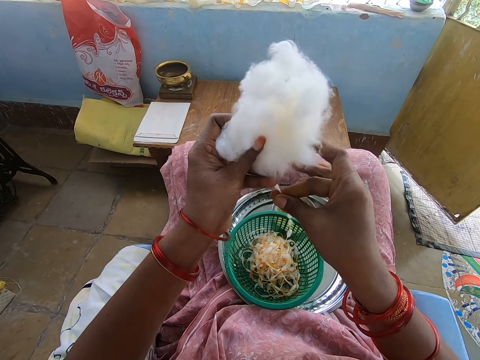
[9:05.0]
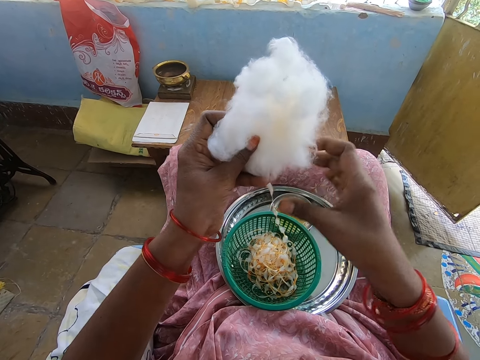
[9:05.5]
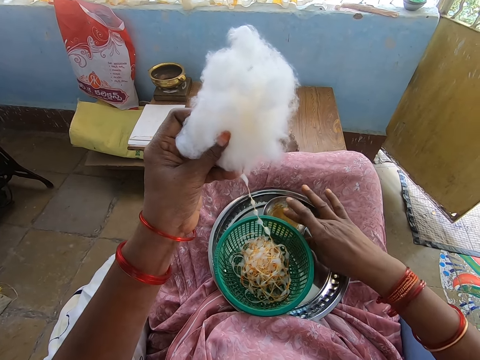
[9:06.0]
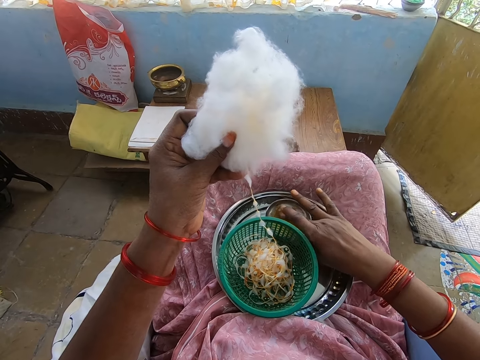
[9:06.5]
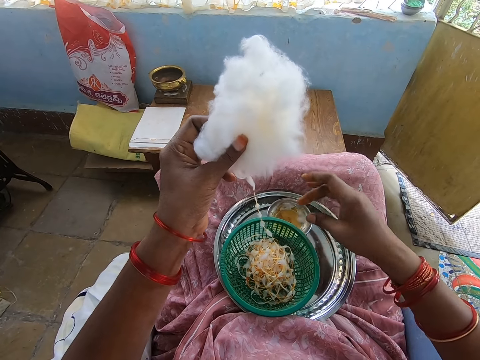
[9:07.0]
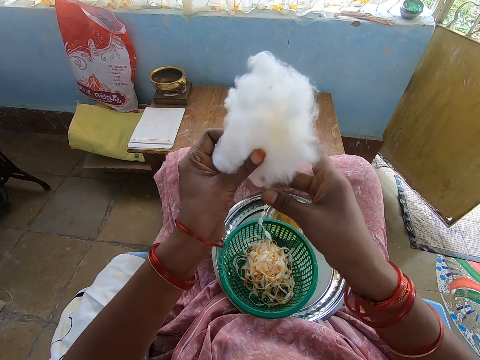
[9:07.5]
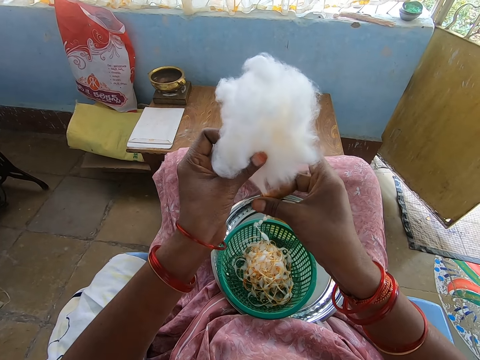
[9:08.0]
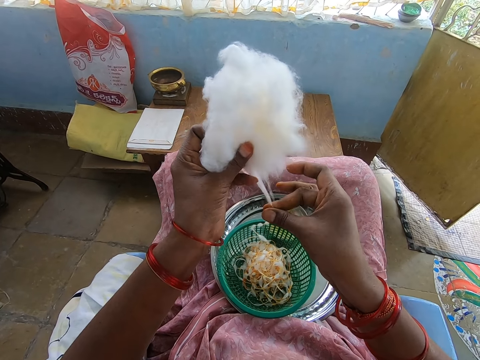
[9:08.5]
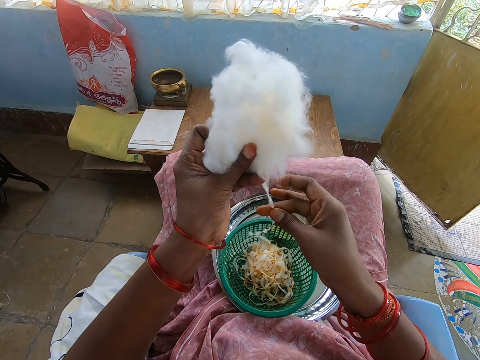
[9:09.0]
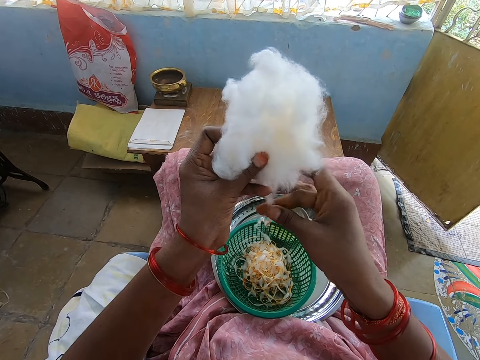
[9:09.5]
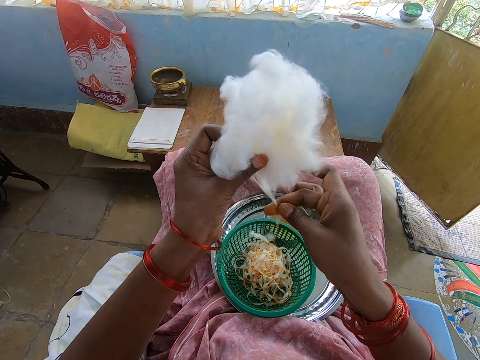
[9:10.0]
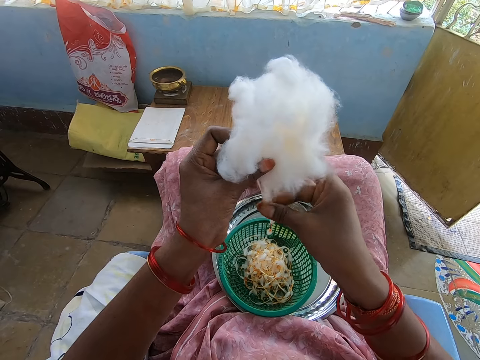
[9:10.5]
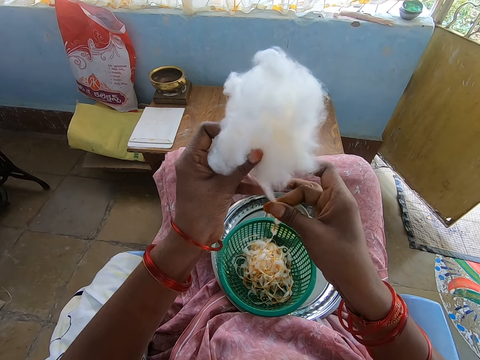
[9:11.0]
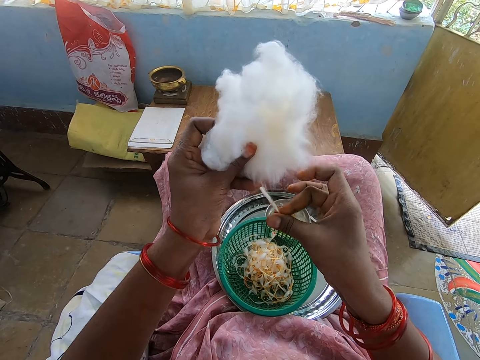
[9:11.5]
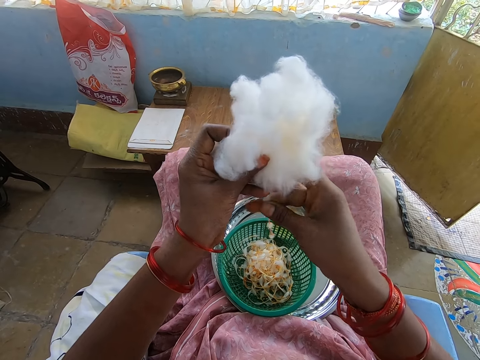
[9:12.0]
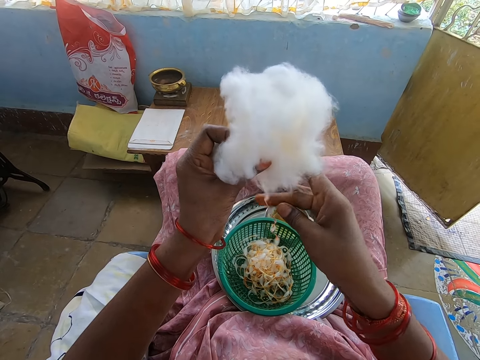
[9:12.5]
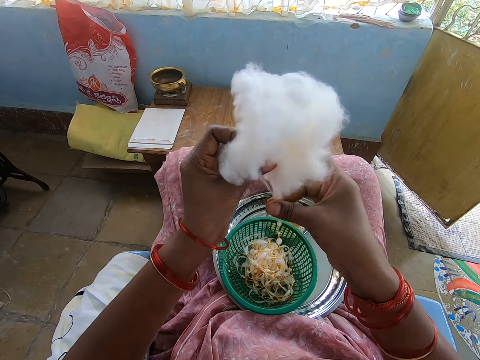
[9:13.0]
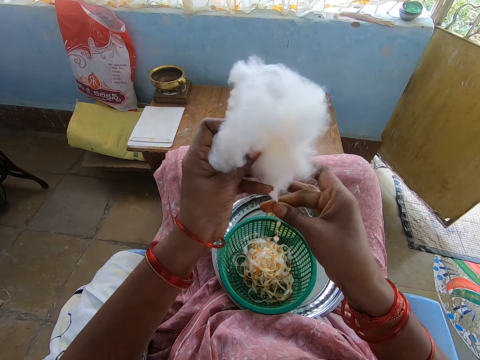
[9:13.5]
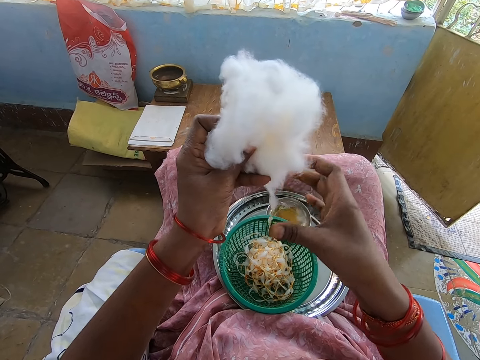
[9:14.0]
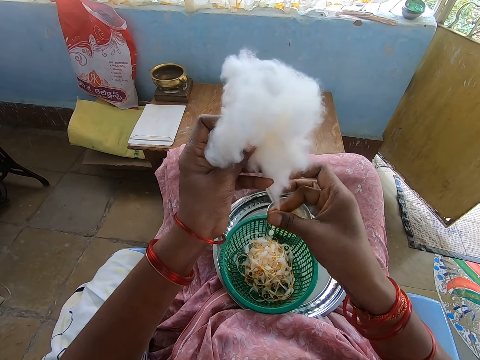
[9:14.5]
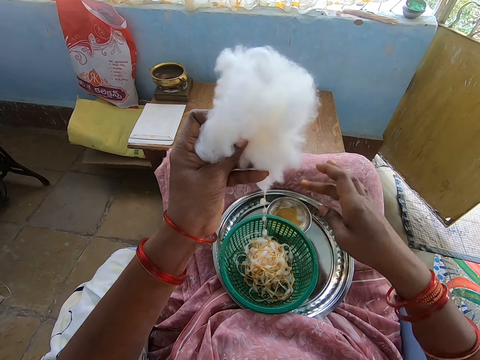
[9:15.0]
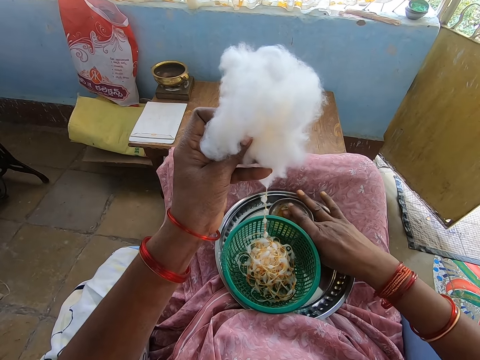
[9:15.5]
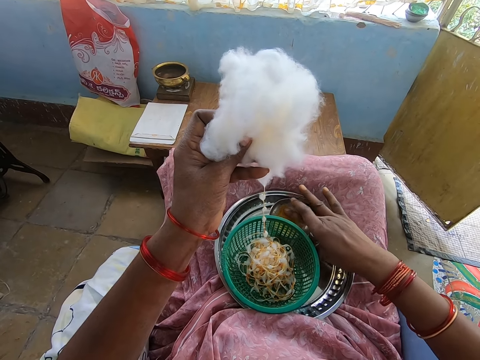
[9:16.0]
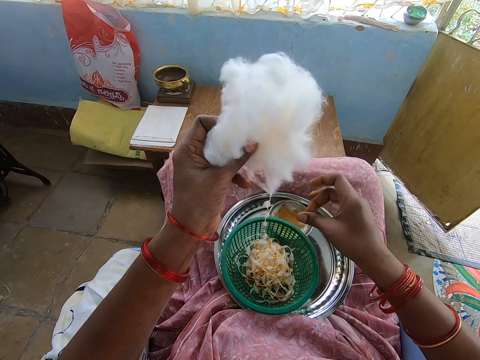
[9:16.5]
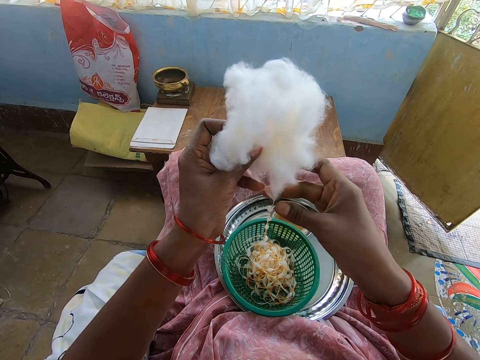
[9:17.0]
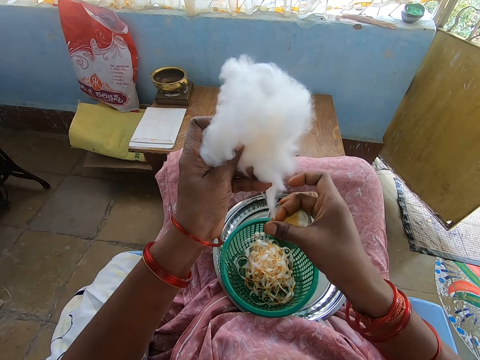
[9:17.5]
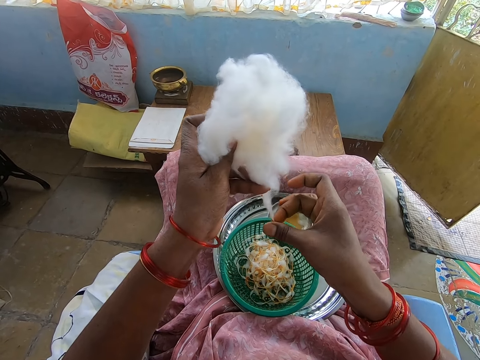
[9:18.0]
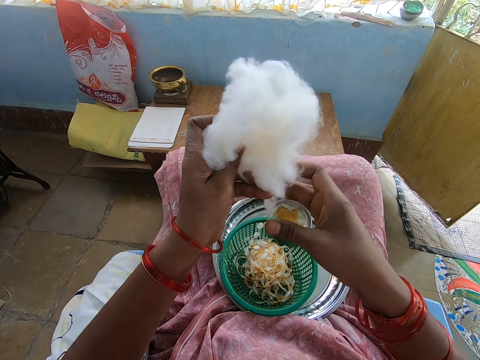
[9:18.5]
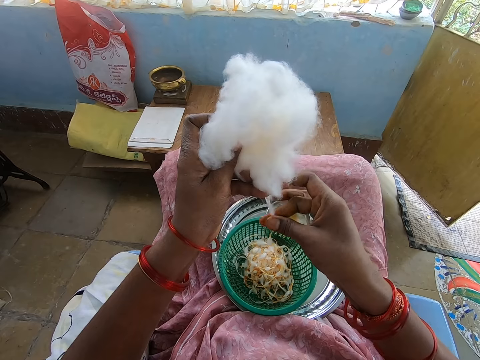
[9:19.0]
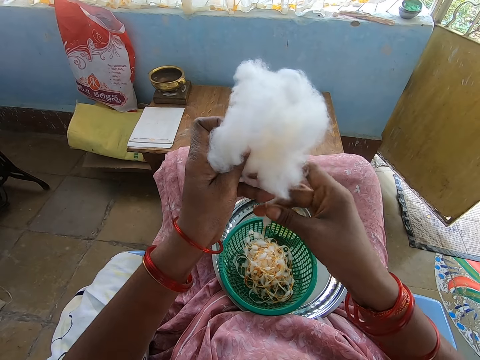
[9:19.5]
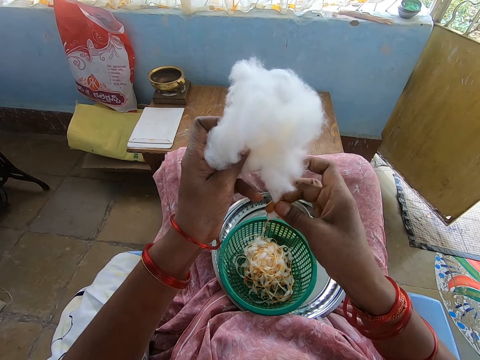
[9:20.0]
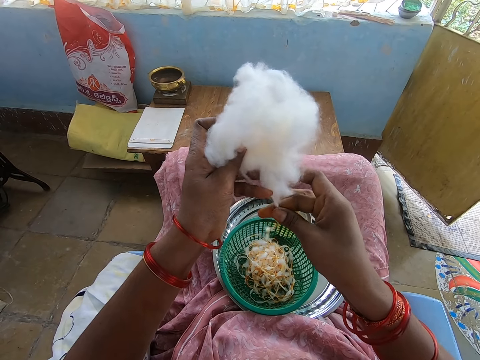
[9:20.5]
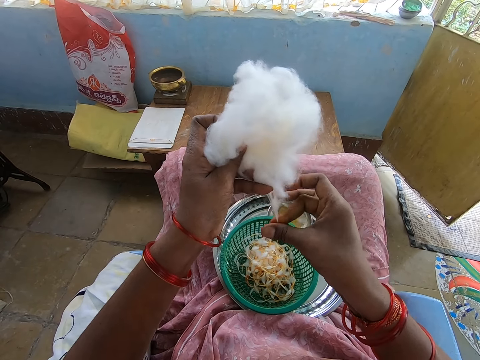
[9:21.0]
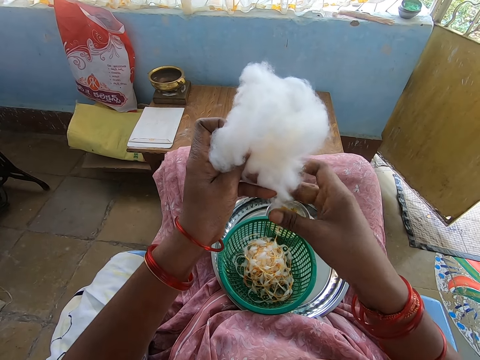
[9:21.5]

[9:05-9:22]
The camera wearer applies oil on her right hand from a bowl in a tray on her lap. She touches something. She rolls cotton with her right hand from the cotton ball in her left hand. She dips her right hand into the container of oil. She rolls the cotton in her left hand into a string of balls with her right hand. She pulls thread from the cotton wool.

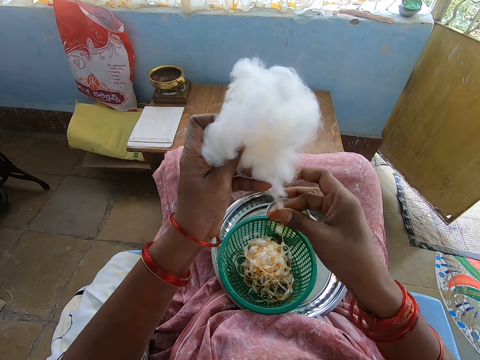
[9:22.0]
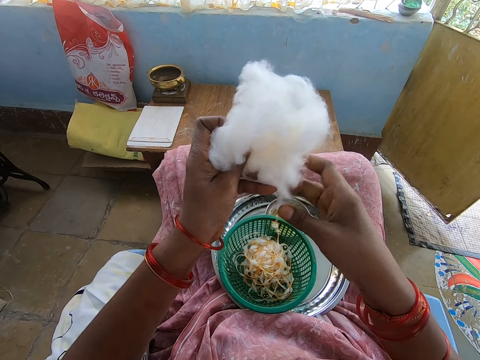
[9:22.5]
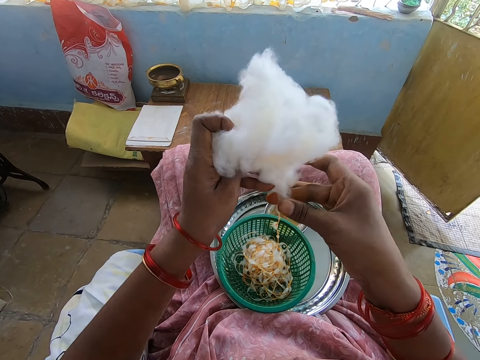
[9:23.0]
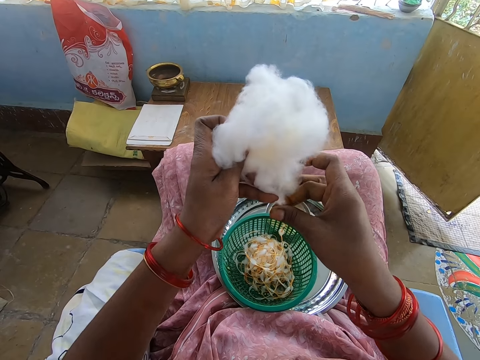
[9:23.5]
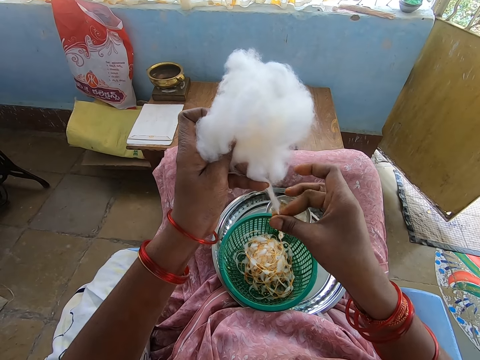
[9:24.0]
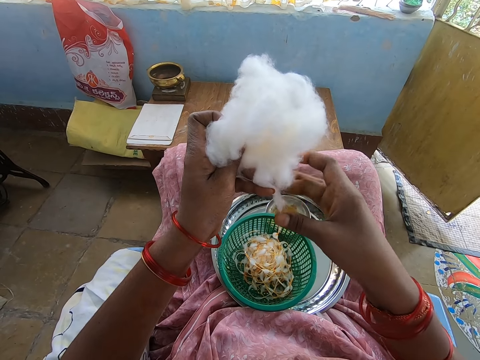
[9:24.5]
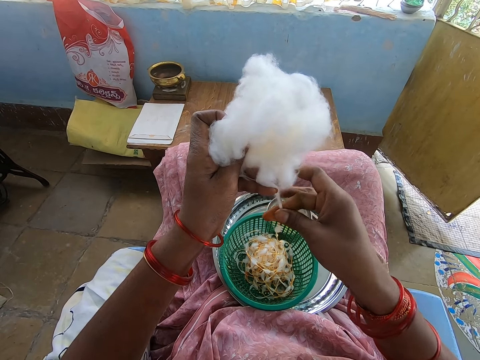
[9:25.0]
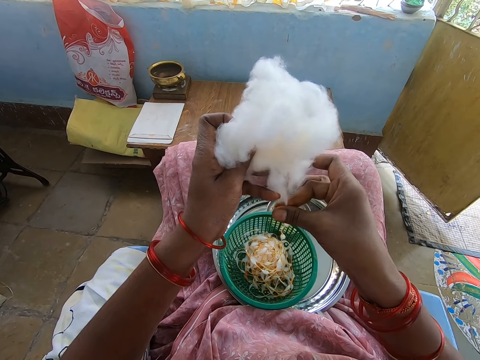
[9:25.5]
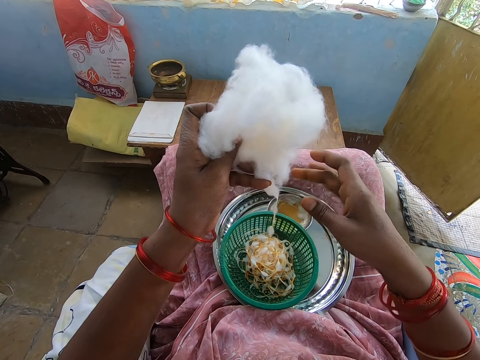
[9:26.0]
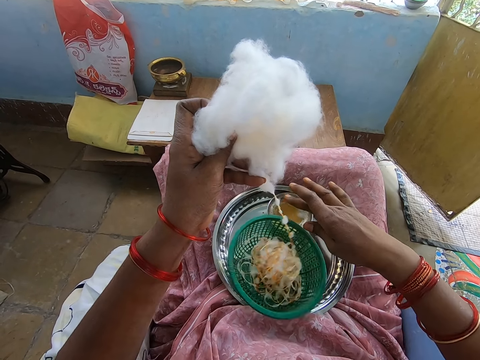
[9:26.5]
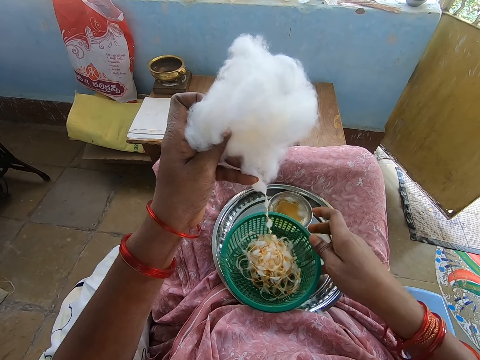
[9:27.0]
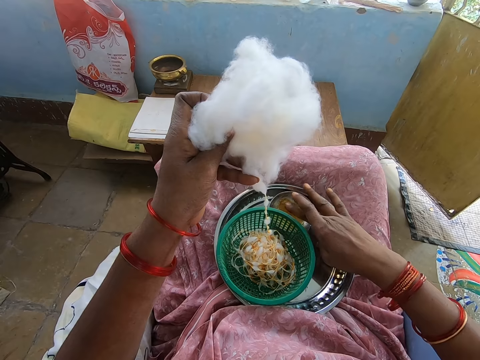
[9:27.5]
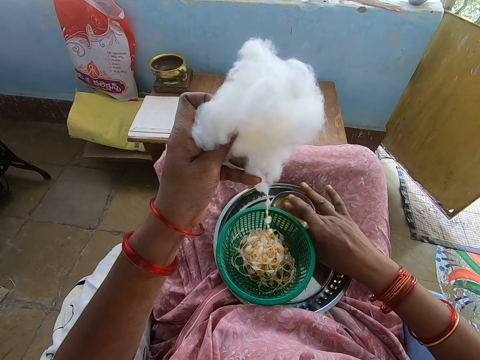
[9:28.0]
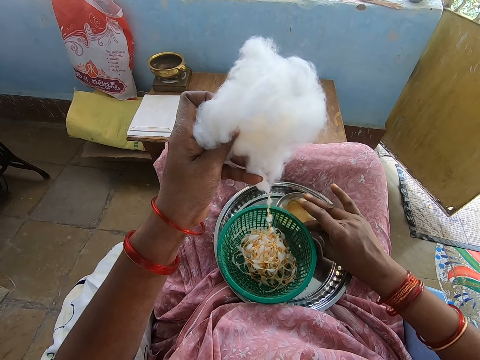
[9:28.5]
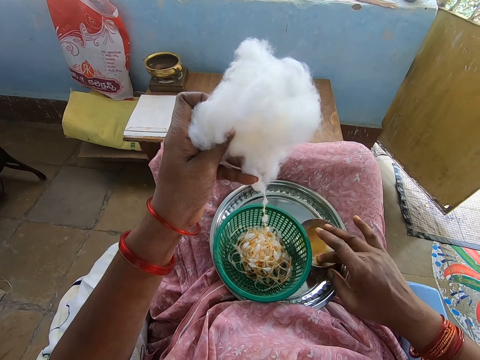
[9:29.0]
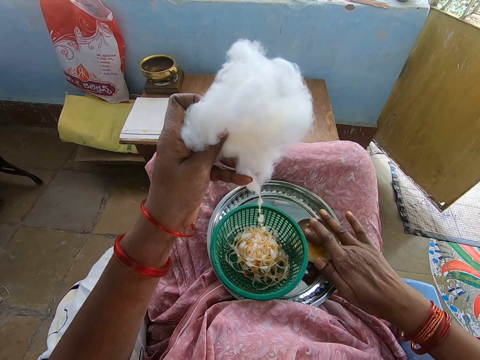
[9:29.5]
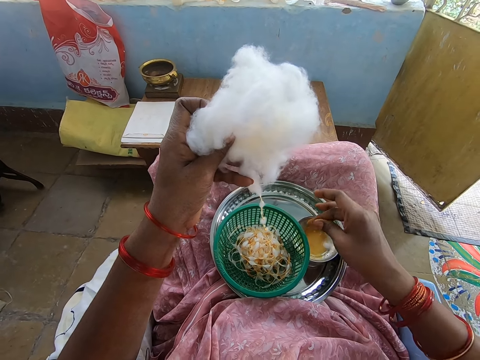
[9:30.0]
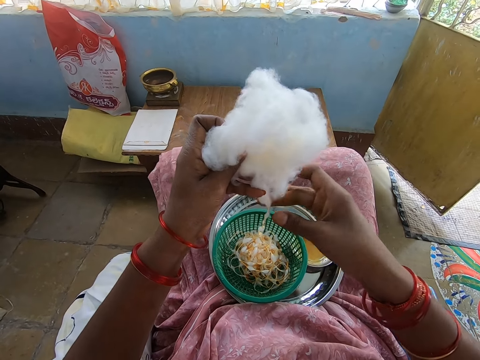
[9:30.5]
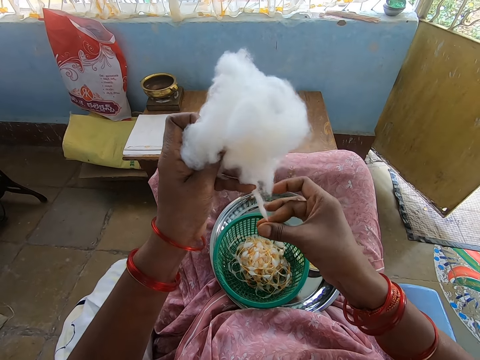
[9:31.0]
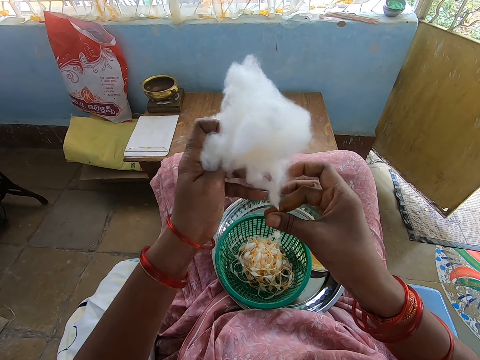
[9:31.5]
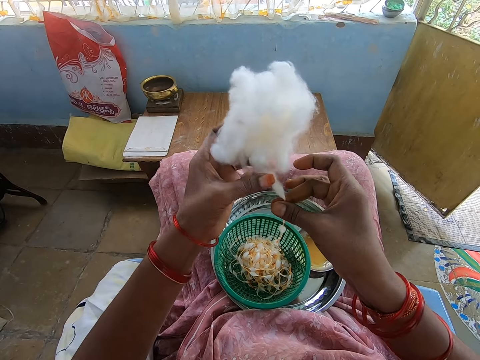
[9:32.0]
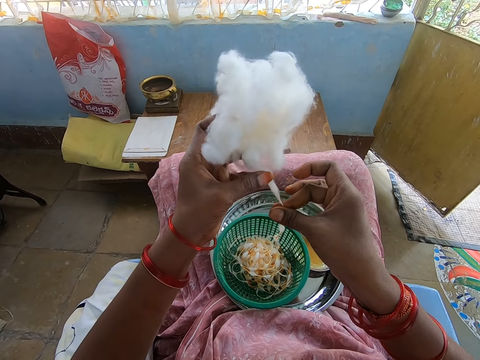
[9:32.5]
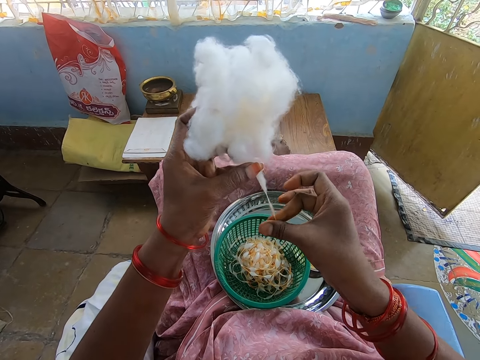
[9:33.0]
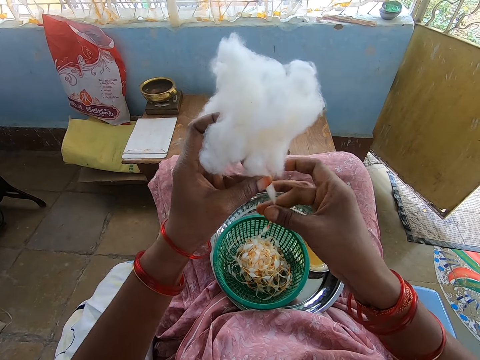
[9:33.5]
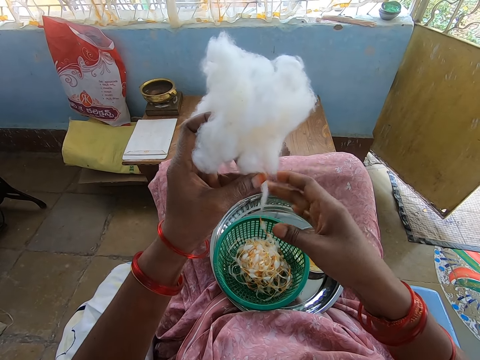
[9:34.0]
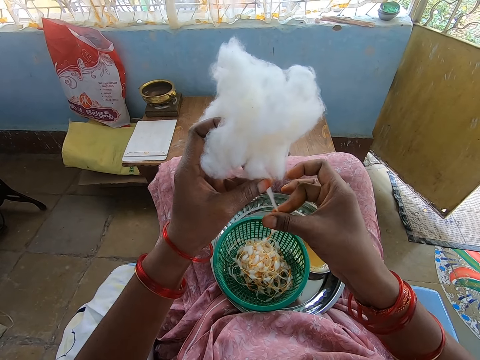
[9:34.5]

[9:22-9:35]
The camera wearer touches a sieve on a tray with her right hand. She dips her right hand into the container of oil. She moves the container of oil with her right hand. She dips her right hand into the container of oil. She rolls her right fingers together. She rolls the cotton in her left hand into a string of balls with her right hand. She pulls thread from the cotton wool.
